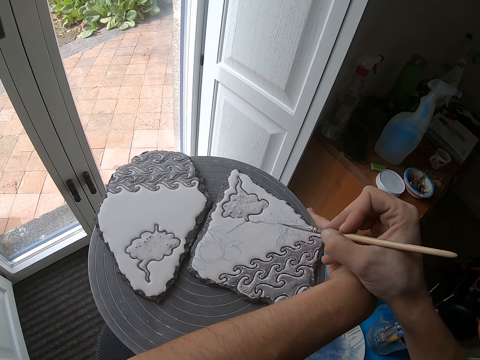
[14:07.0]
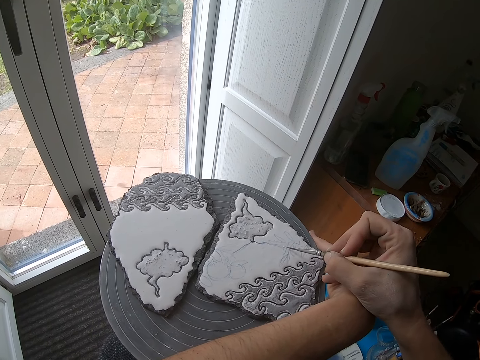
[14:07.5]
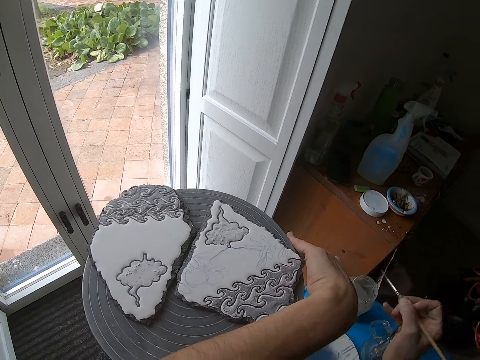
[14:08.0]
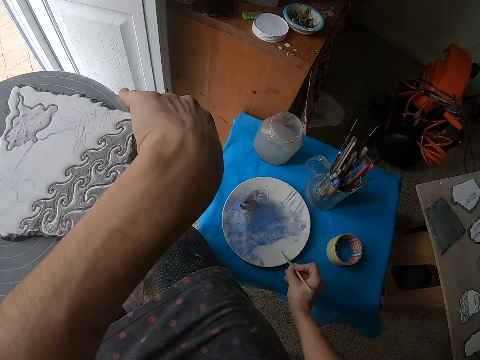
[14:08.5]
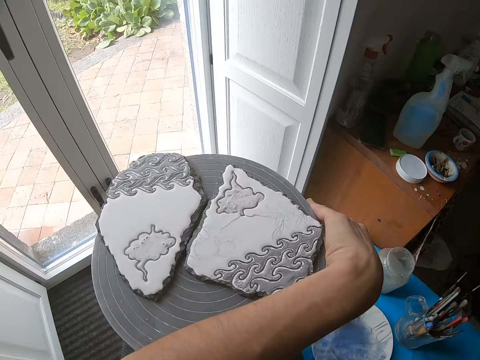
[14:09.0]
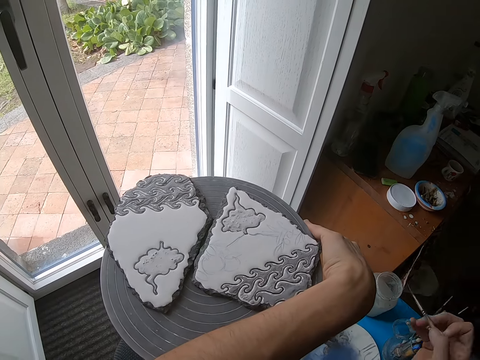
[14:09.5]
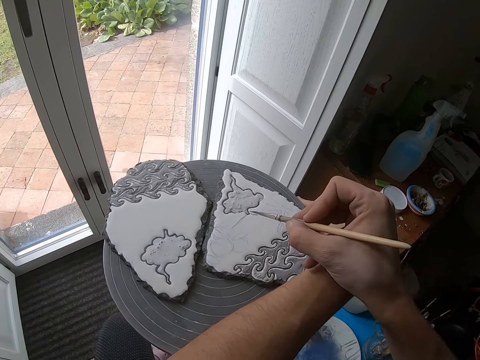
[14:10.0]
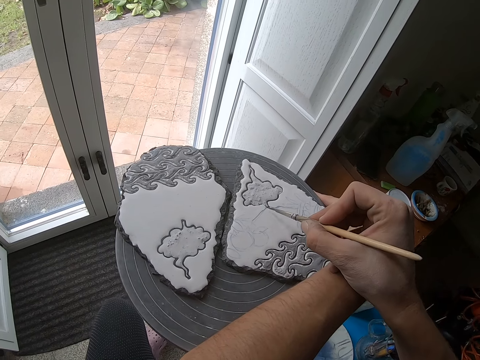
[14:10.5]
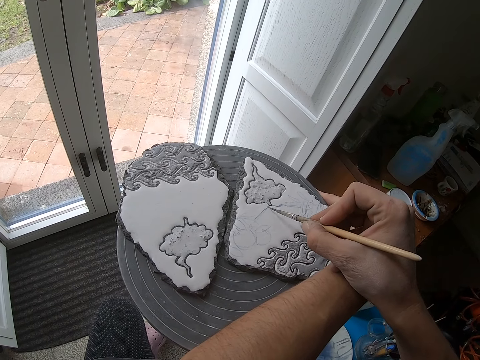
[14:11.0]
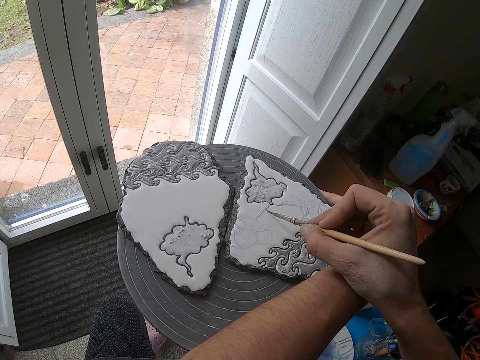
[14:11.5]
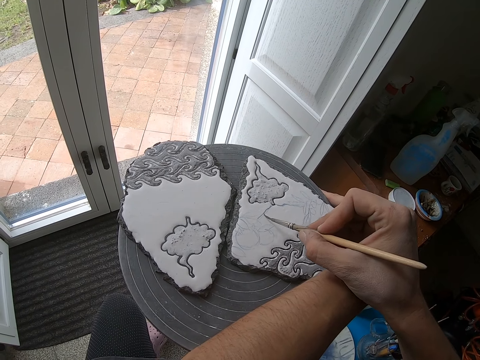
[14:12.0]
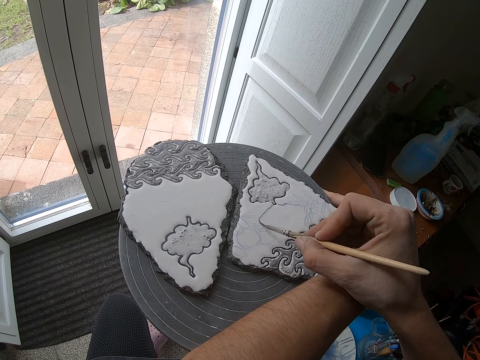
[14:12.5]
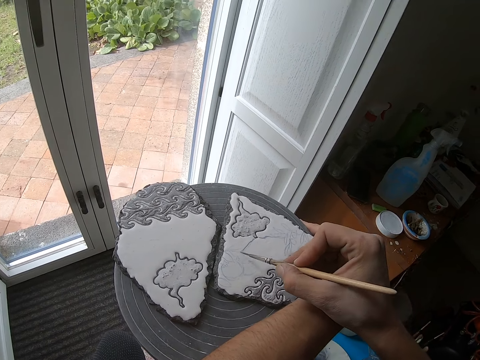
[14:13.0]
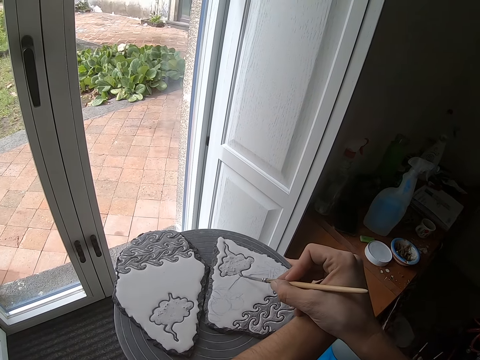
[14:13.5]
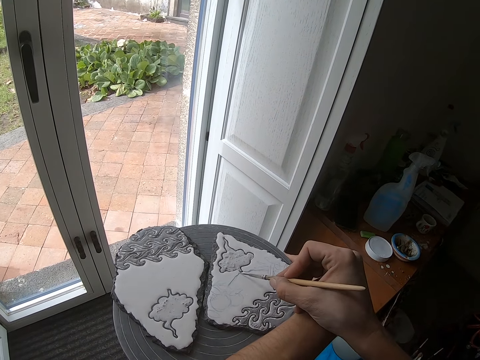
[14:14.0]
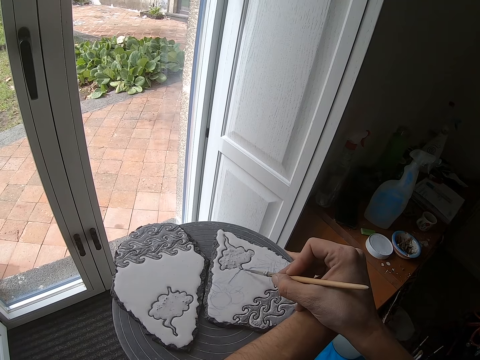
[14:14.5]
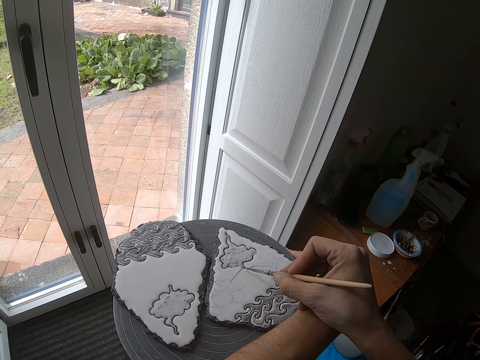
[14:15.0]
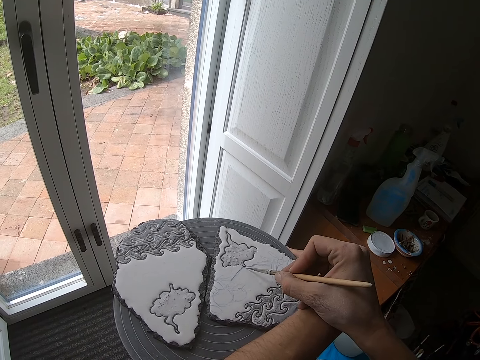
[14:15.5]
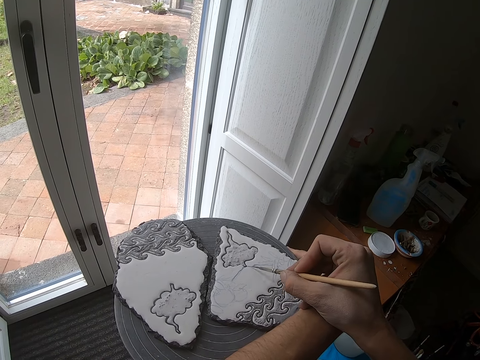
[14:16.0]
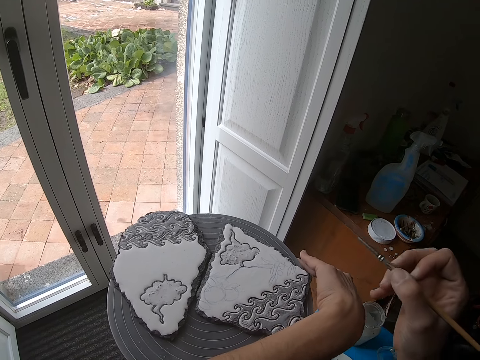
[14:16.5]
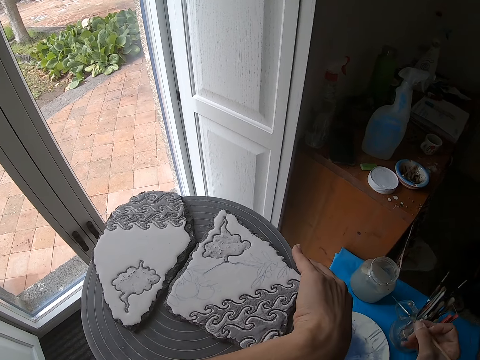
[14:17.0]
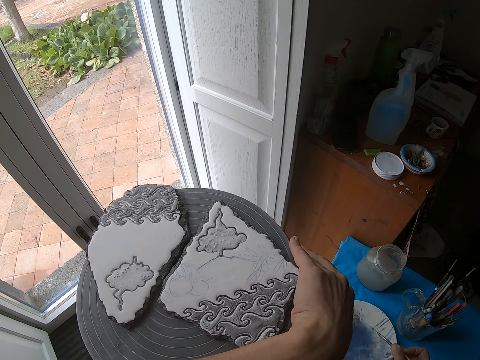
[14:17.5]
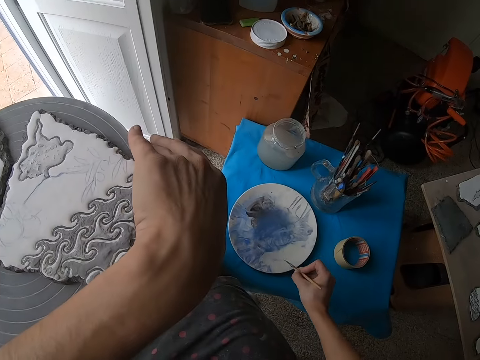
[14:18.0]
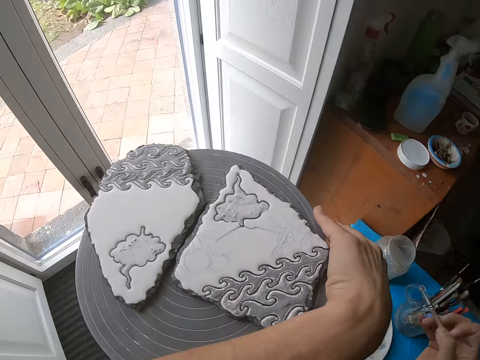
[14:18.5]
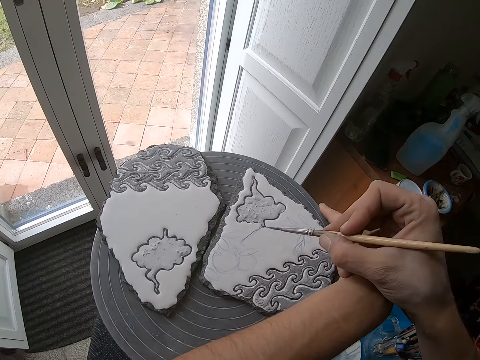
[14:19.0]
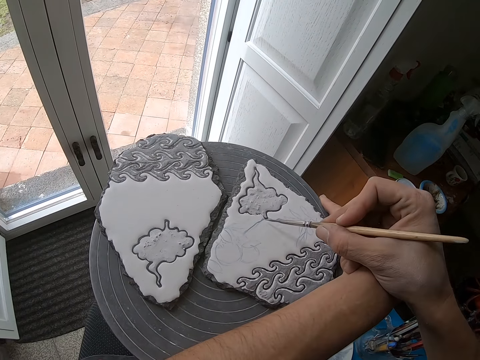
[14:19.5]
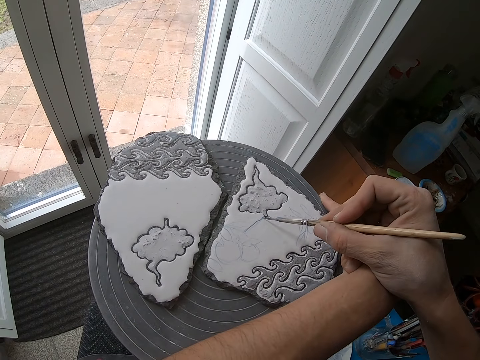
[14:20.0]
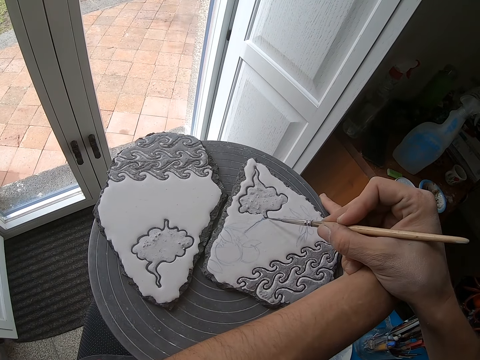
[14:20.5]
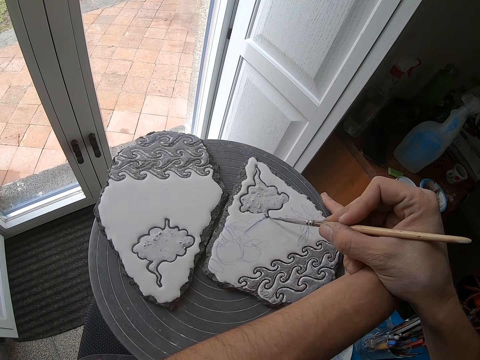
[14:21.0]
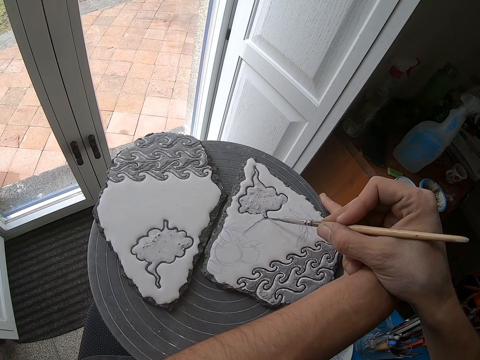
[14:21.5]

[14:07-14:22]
The camera wearer dips the paintbrush into the paint plate on the stool with his right hand. He paints the piece of pottery with the paintbrush in his right hand. He turns the pottery wheel with his left hand. He dips the paintbrush into the paint plate on the stool with his right hand. He paints the piece of pottery with the paintbrush in his right hand.

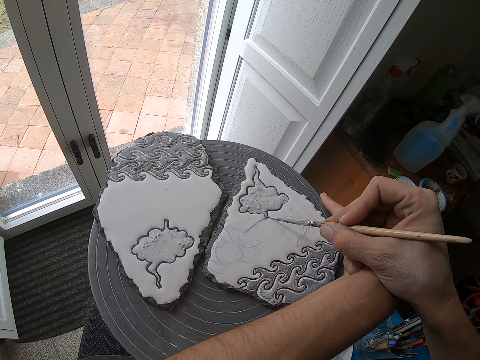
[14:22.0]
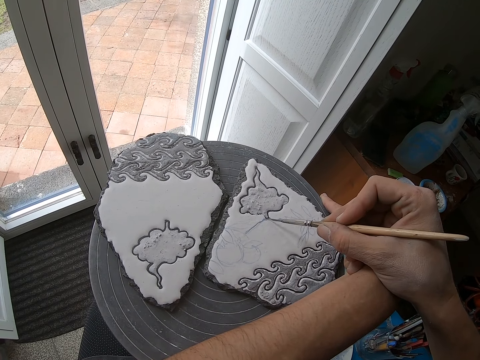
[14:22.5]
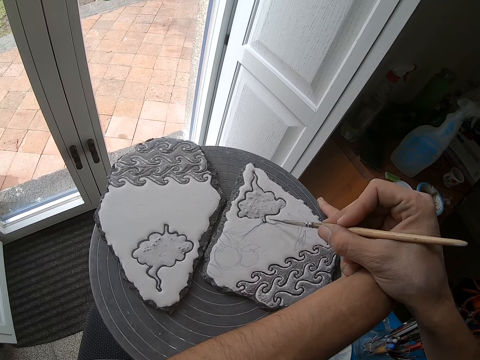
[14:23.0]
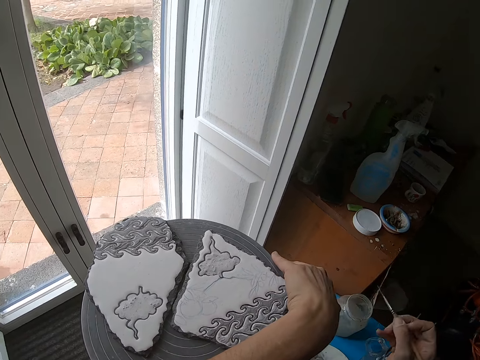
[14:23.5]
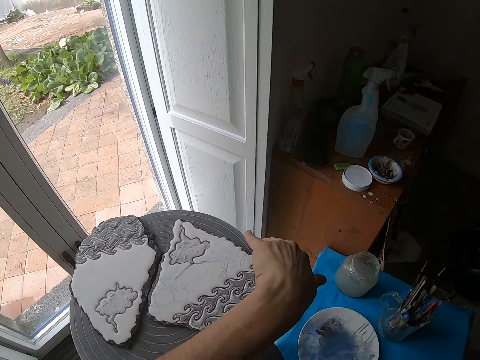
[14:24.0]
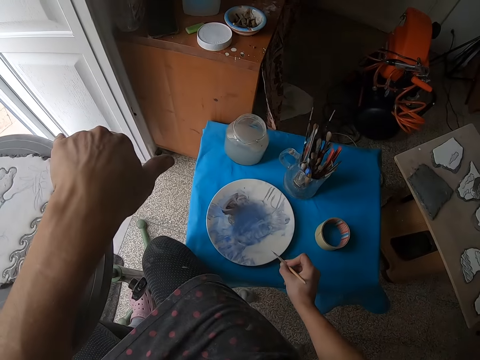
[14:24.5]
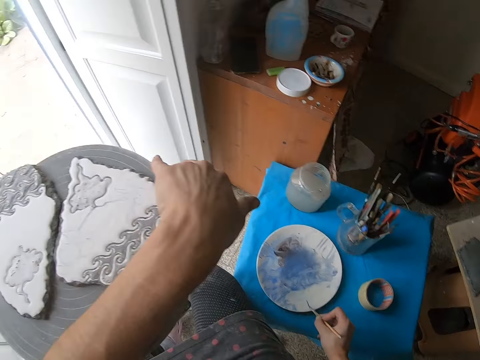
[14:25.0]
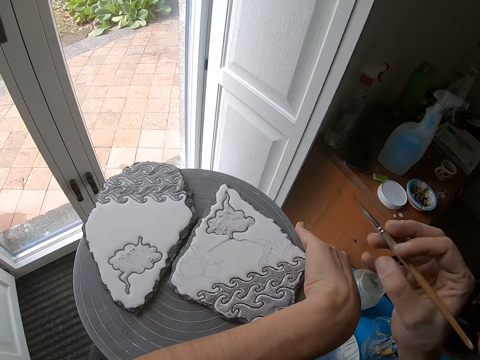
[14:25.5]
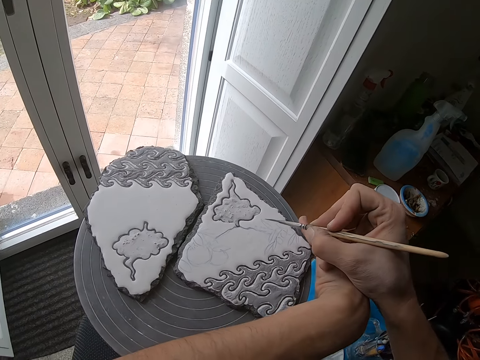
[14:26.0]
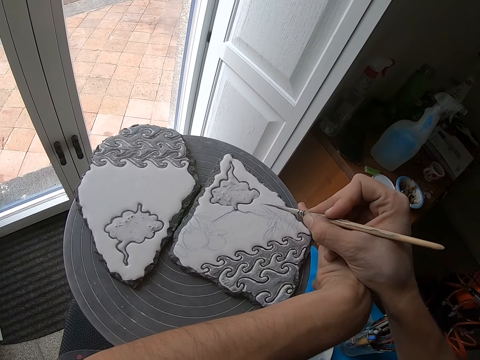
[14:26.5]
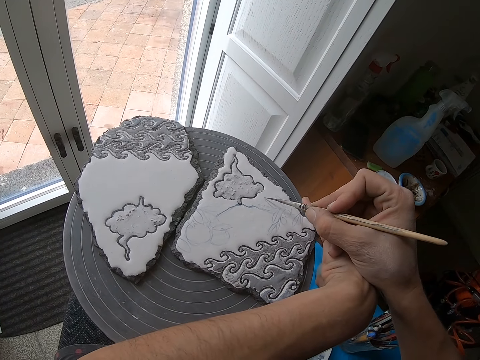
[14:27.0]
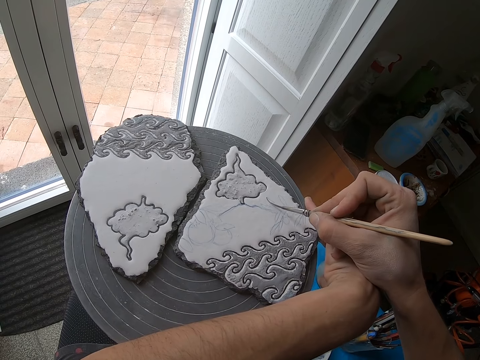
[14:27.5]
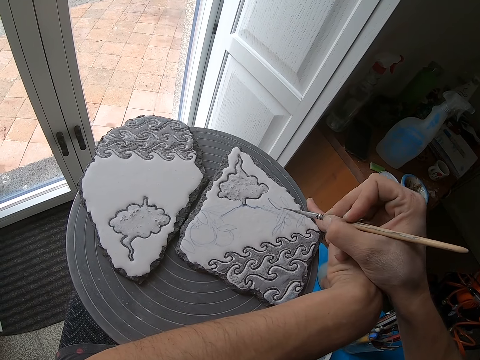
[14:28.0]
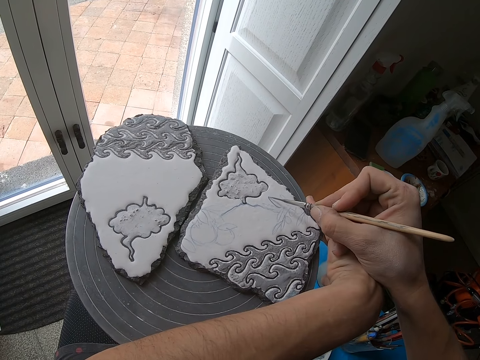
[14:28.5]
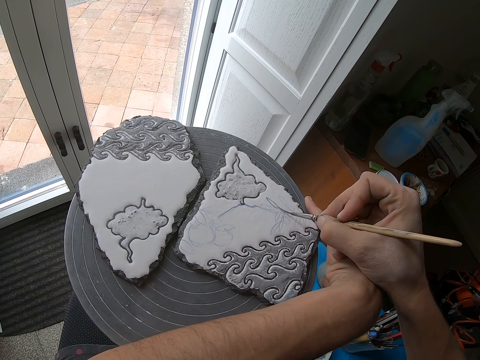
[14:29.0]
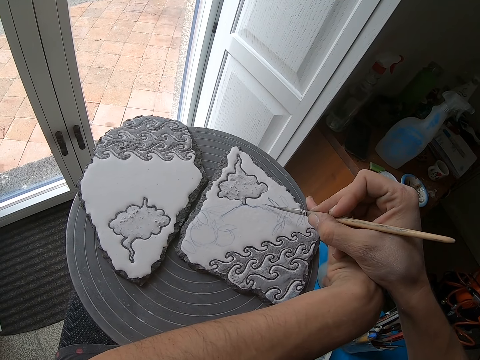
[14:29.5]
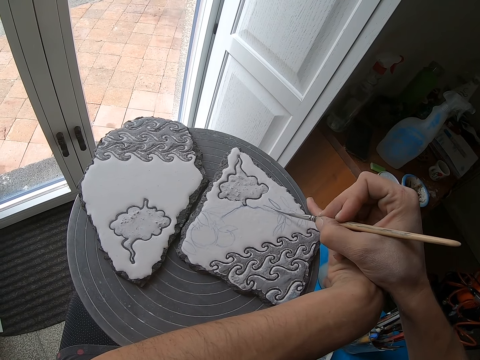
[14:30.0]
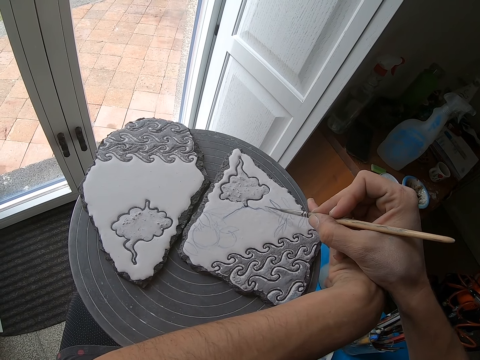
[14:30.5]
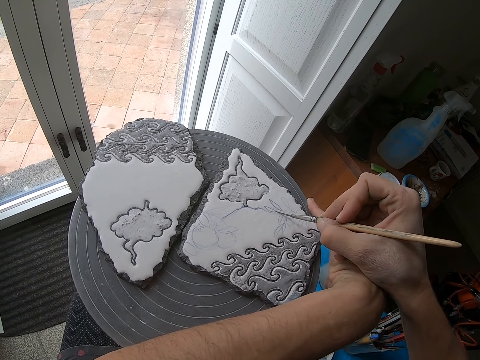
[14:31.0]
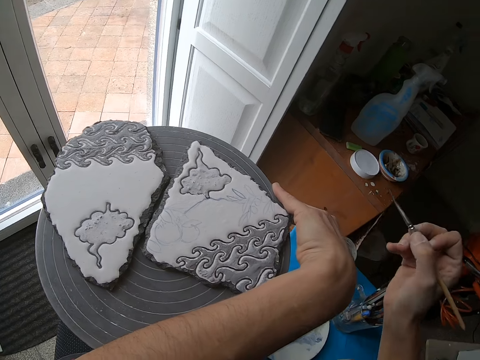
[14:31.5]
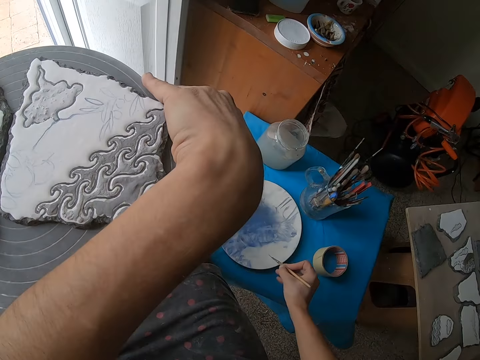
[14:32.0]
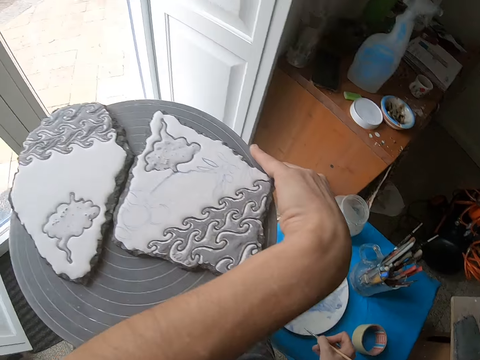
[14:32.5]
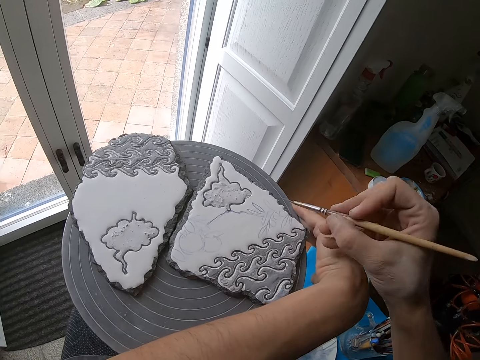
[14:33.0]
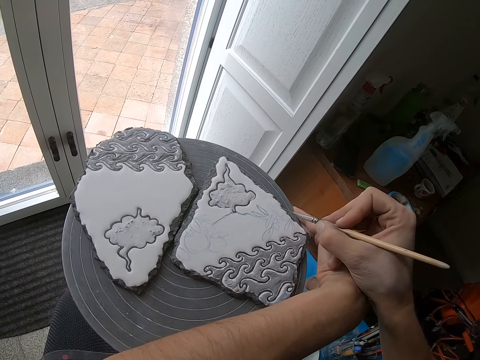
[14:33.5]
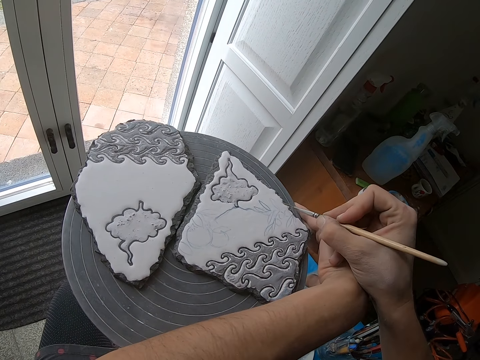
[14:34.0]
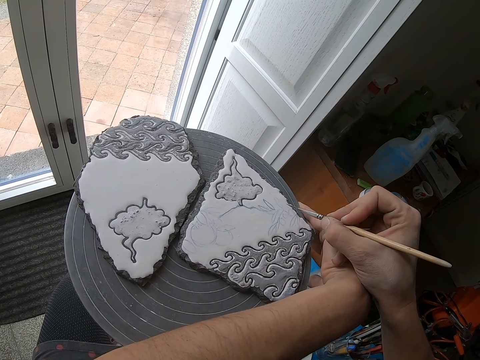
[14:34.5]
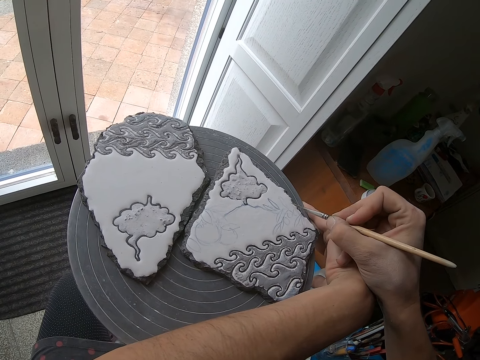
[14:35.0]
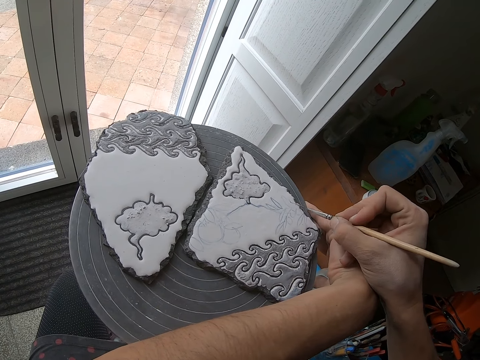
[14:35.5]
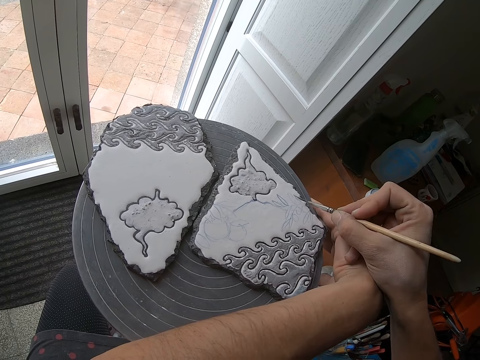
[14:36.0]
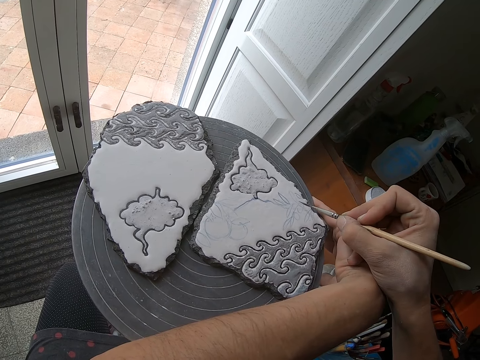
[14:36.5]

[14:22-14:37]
The camera wearer dips the paintbrush into the paint plate on the stool with his right hand. He paints the piece of pottery with the paintbrush in his right hand. He dips the paintbrush into the paint plate on the stool with his right hand. He paints the piece of pottery with the paintbrush in his right hand.
